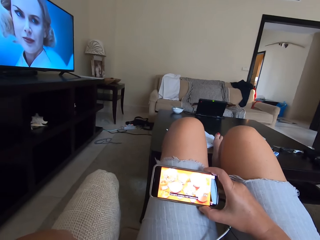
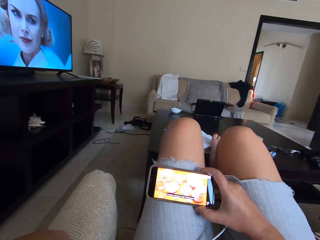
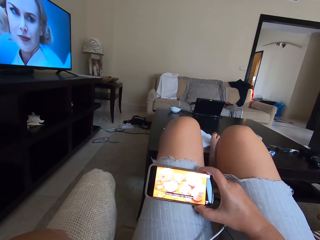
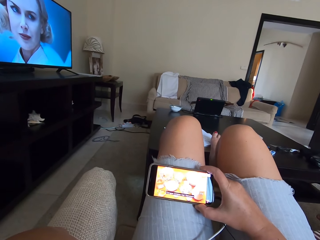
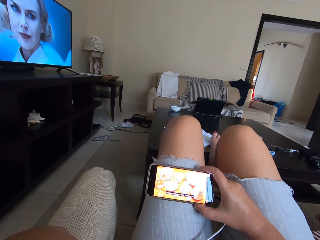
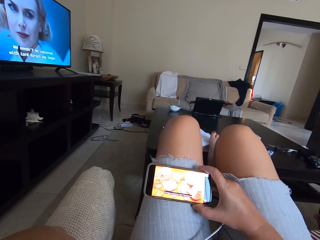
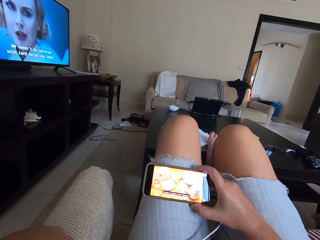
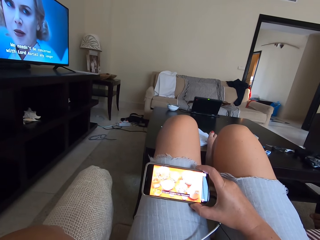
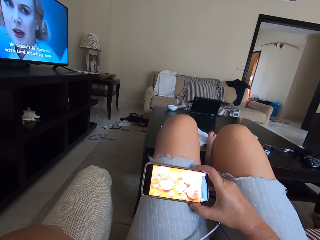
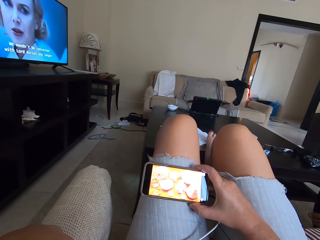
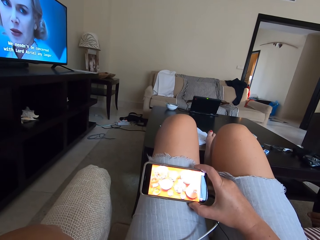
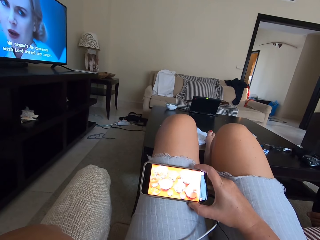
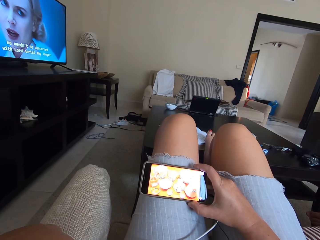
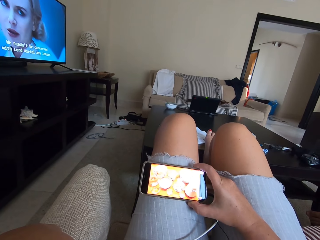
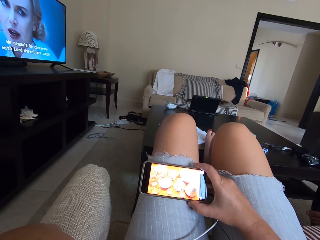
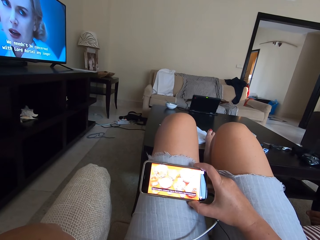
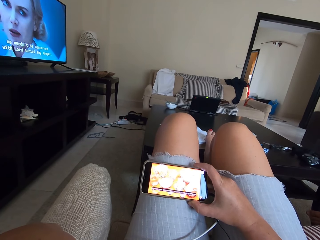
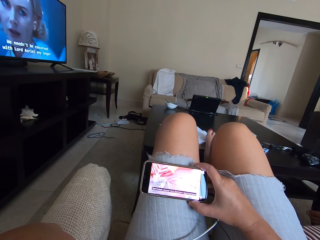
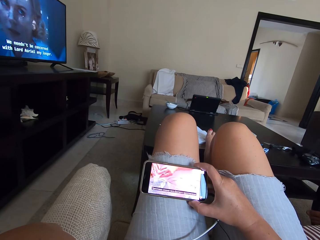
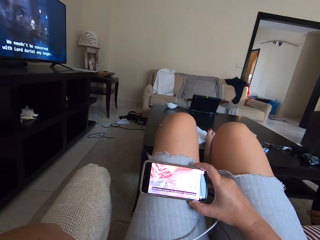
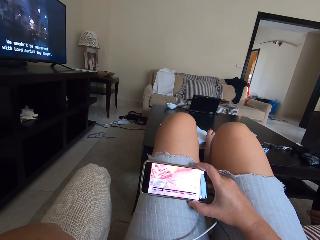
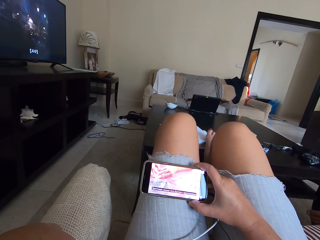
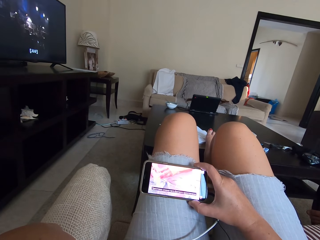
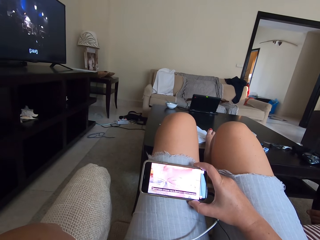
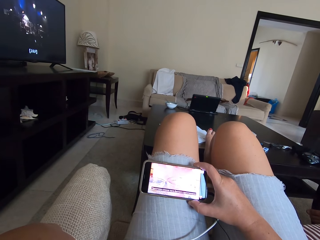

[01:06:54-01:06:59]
The camera wearer watches the video.

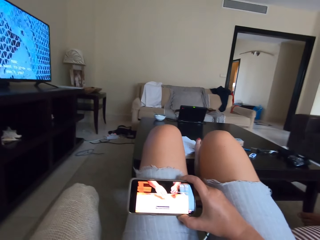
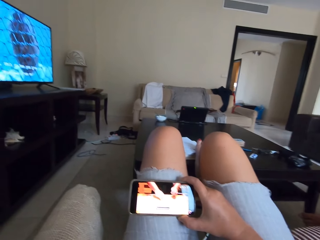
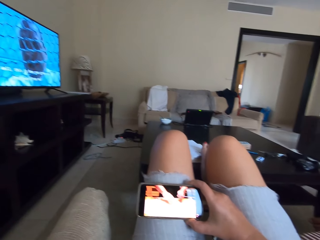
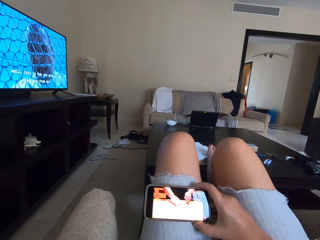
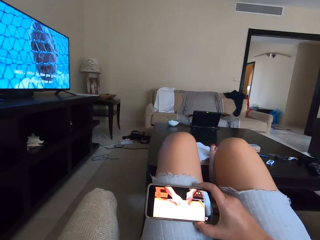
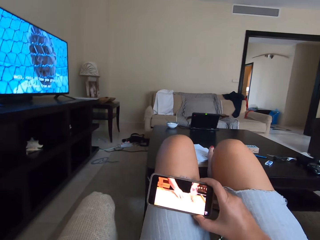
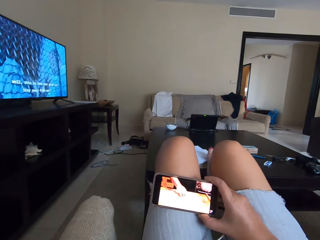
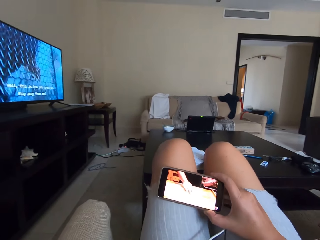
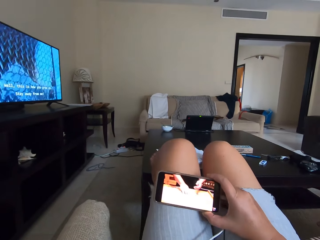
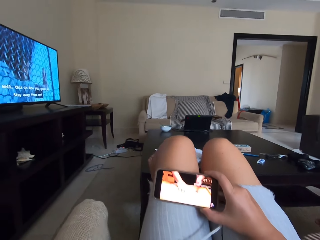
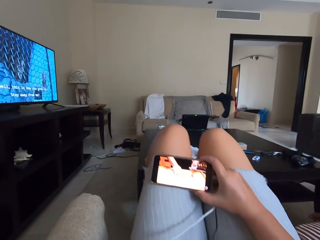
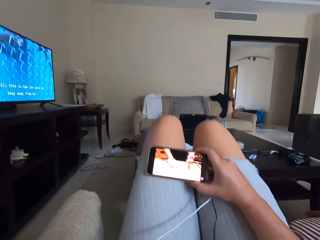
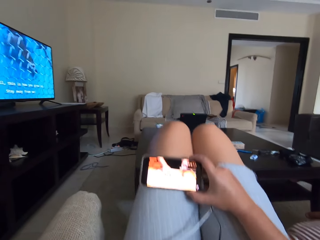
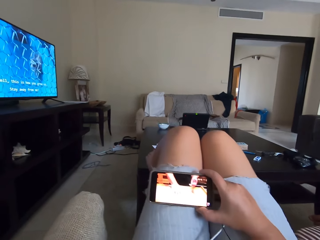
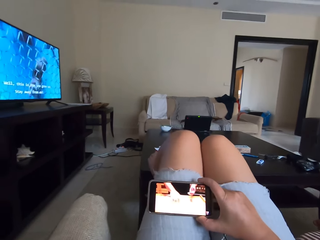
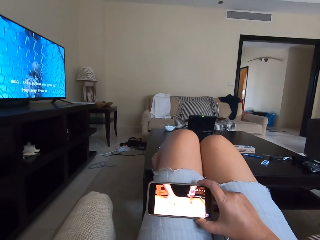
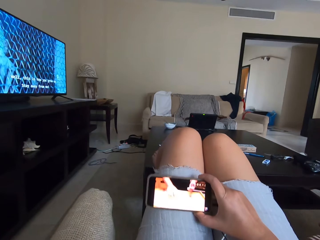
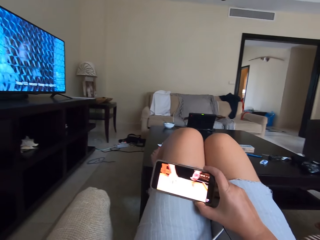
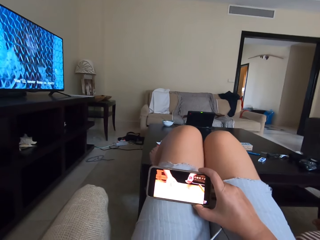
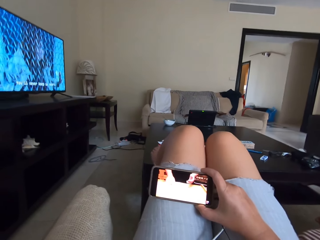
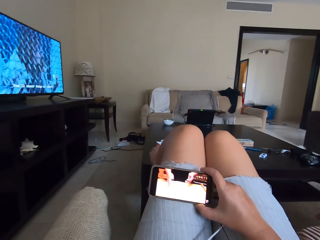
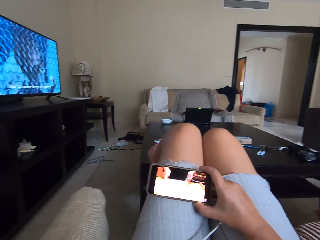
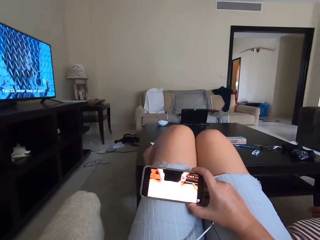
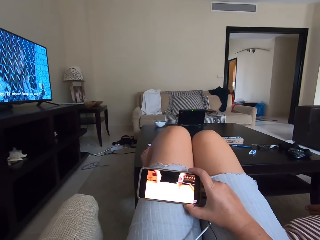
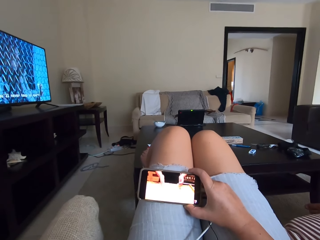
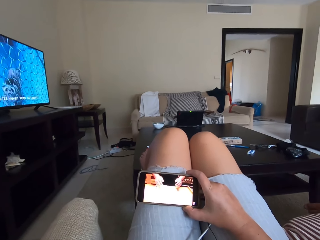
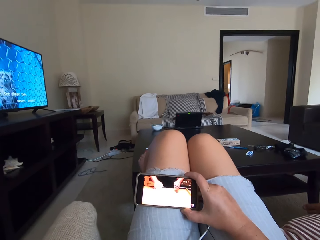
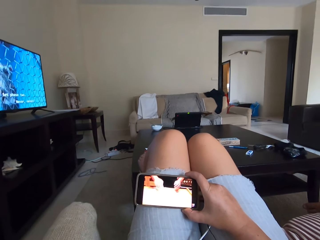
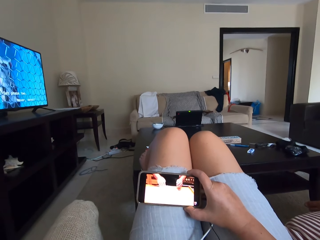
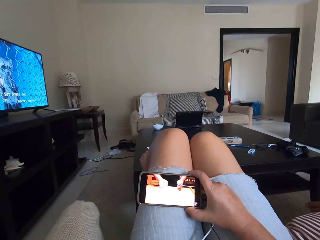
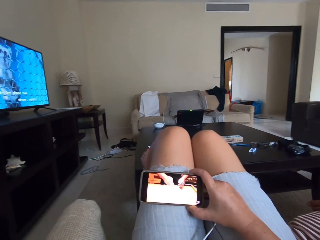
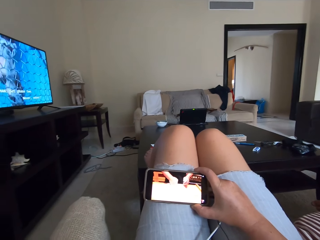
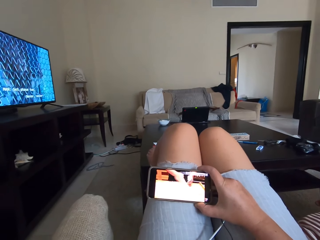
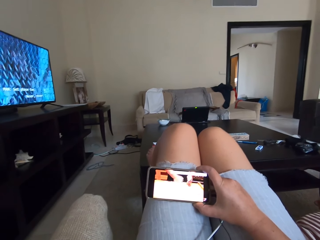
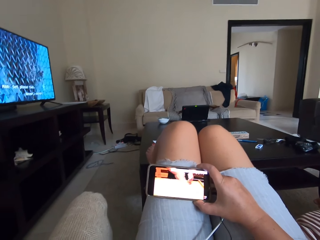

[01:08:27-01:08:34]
The camera wearer straightens legs on a table.

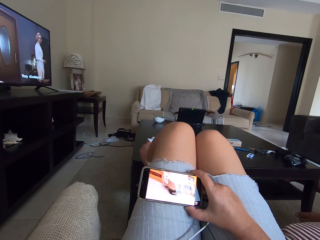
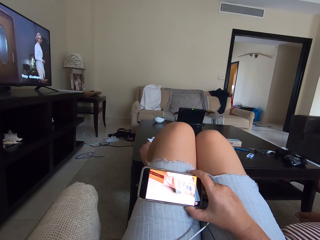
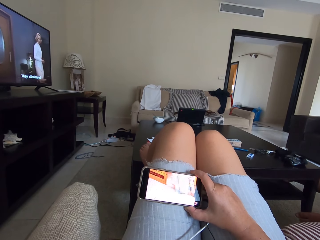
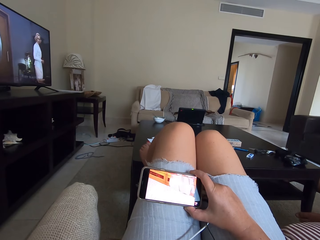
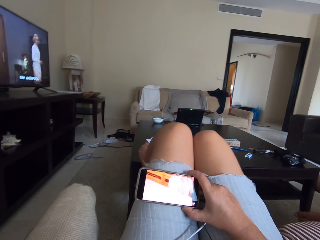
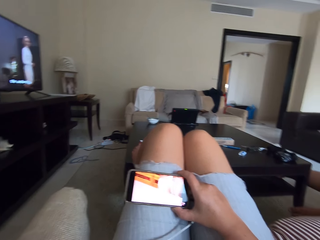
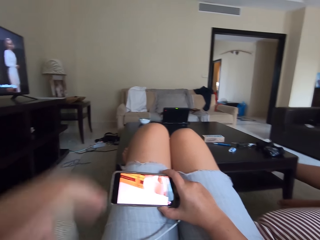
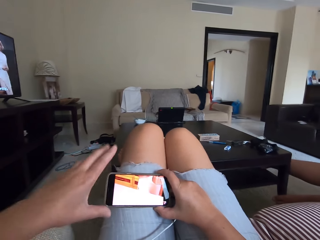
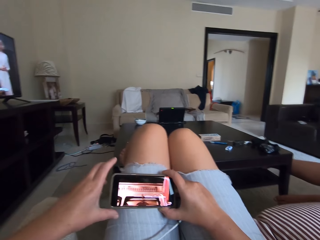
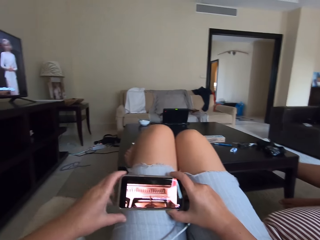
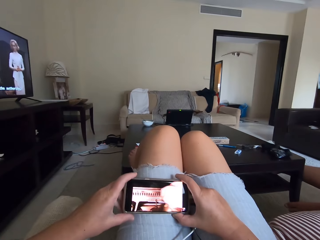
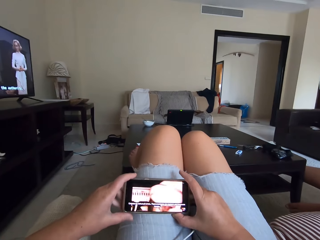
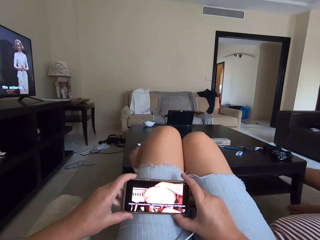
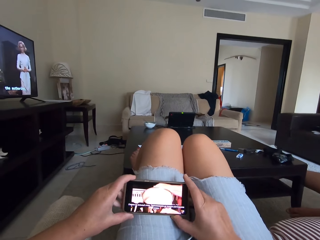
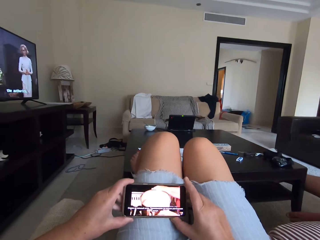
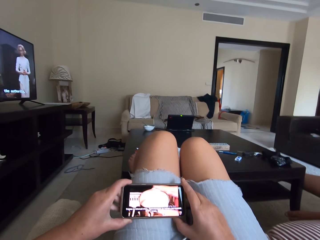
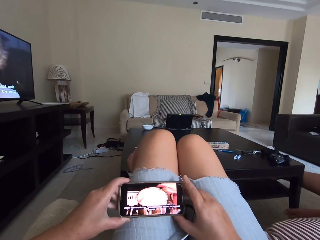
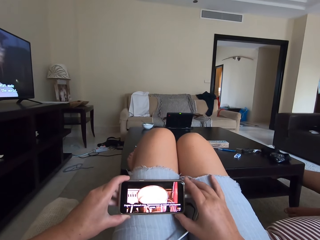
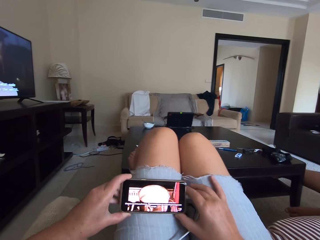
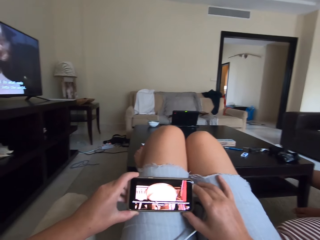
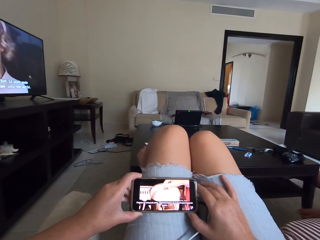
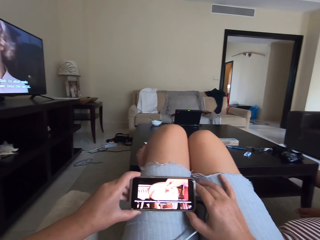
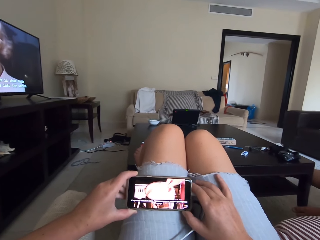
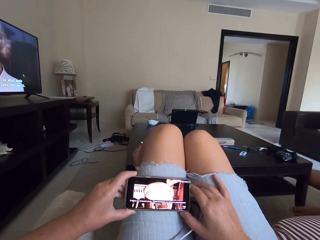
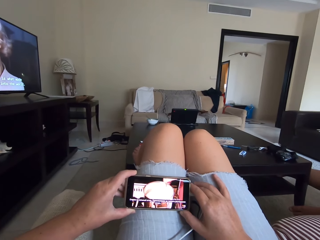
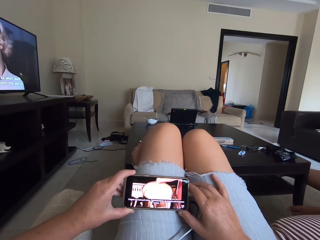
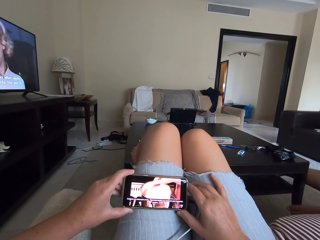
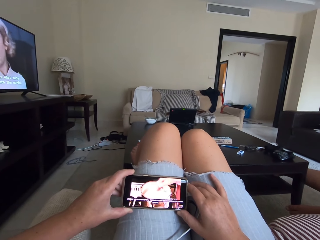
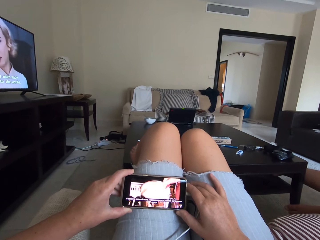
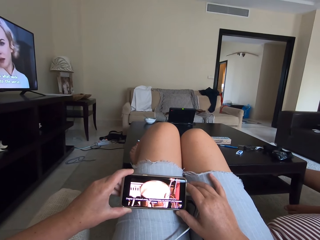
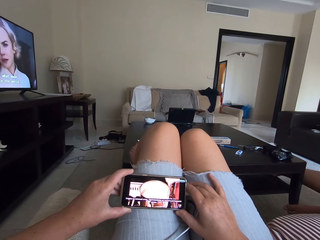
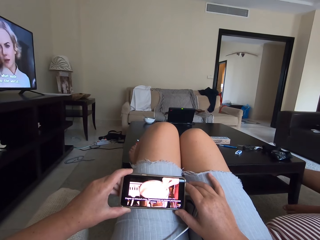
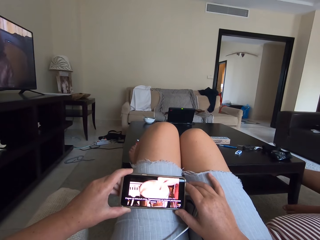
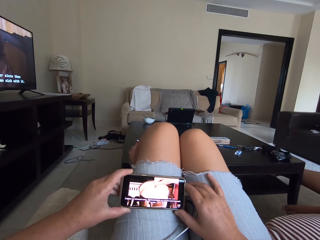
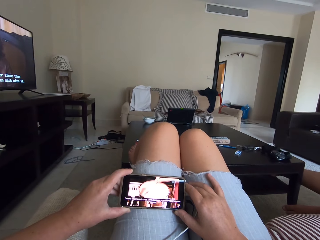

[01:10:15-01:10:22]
The camera wearer touches the phone with both hands.
